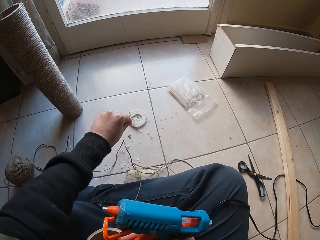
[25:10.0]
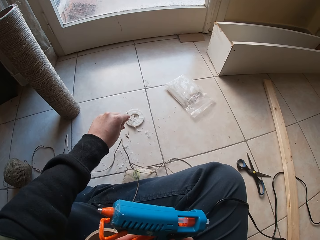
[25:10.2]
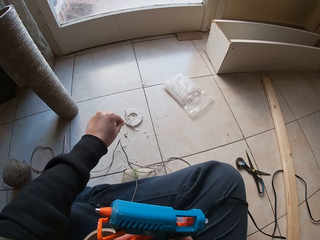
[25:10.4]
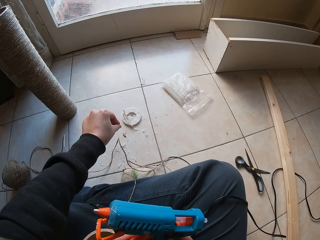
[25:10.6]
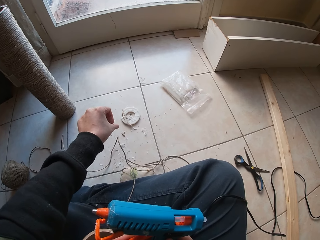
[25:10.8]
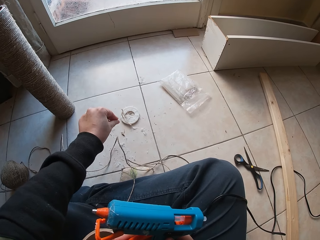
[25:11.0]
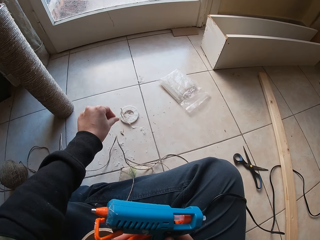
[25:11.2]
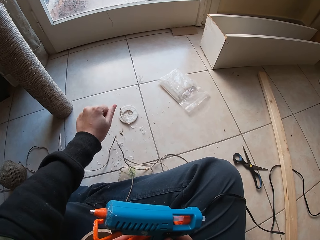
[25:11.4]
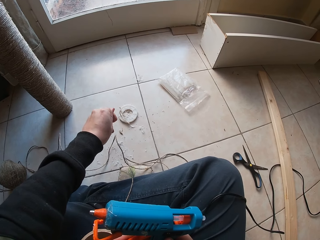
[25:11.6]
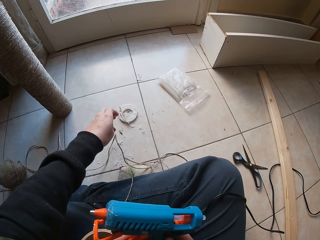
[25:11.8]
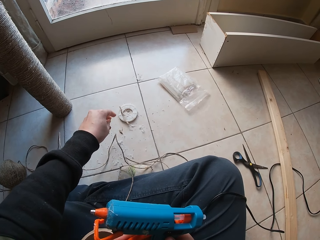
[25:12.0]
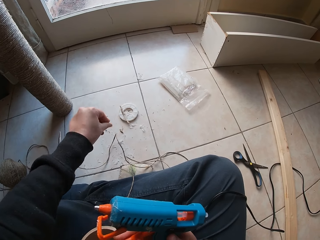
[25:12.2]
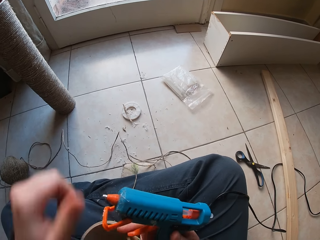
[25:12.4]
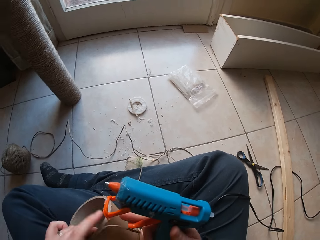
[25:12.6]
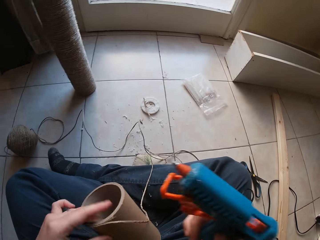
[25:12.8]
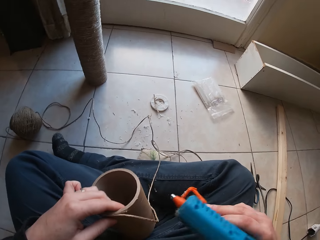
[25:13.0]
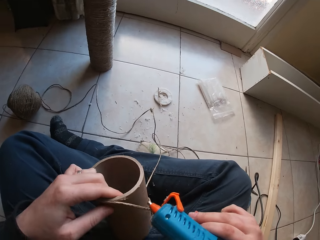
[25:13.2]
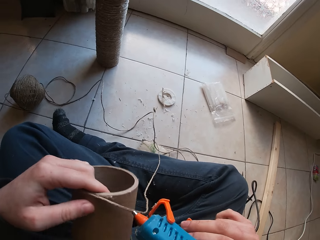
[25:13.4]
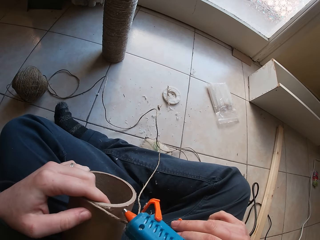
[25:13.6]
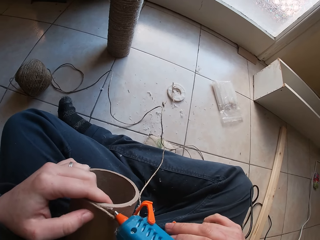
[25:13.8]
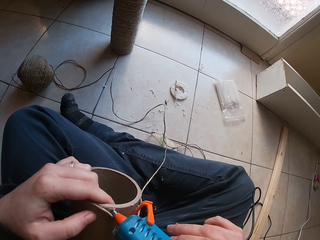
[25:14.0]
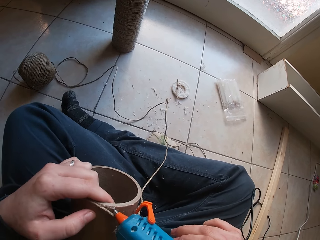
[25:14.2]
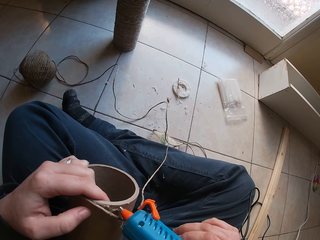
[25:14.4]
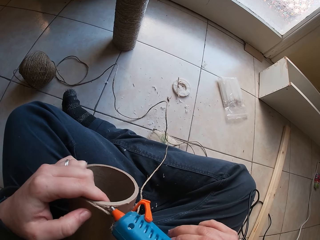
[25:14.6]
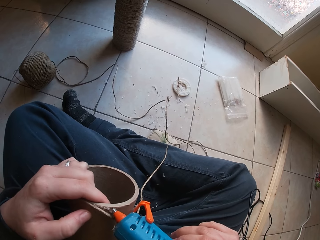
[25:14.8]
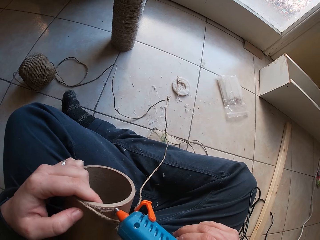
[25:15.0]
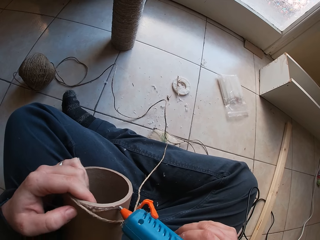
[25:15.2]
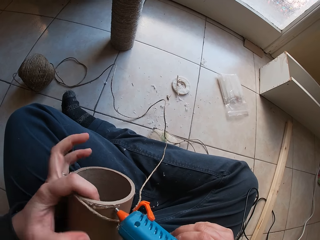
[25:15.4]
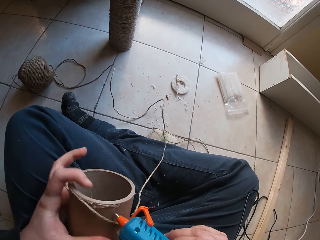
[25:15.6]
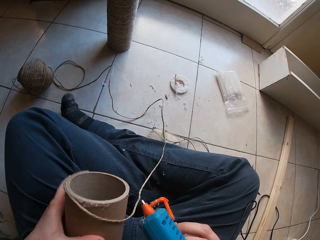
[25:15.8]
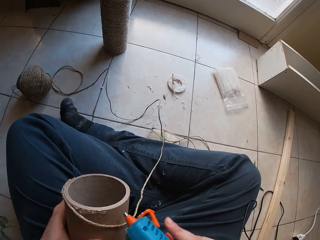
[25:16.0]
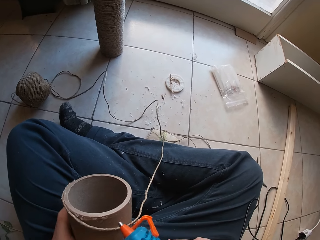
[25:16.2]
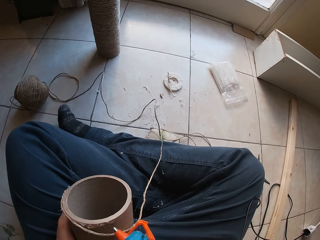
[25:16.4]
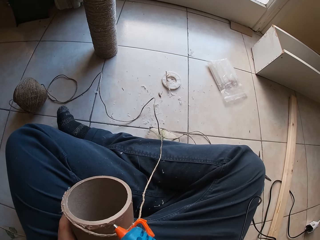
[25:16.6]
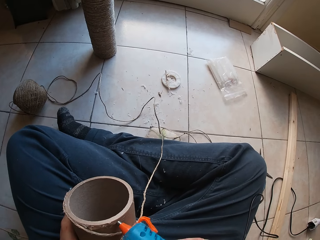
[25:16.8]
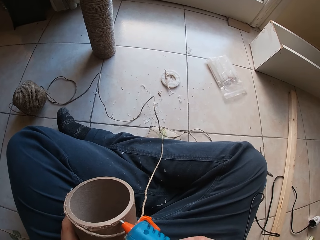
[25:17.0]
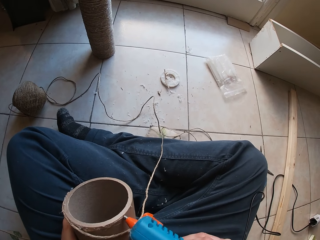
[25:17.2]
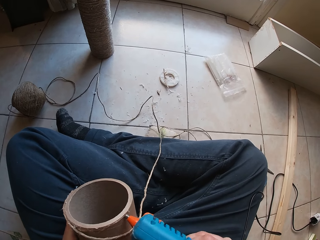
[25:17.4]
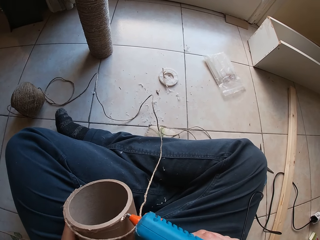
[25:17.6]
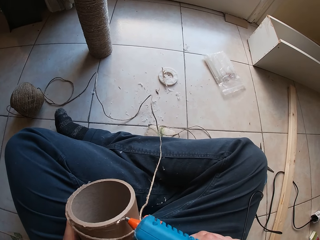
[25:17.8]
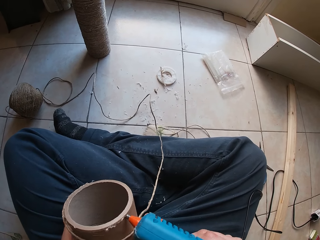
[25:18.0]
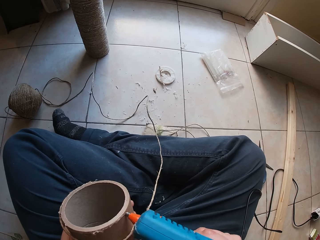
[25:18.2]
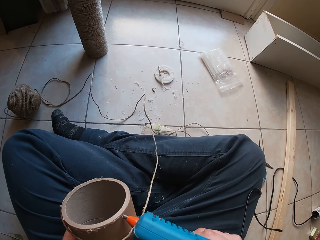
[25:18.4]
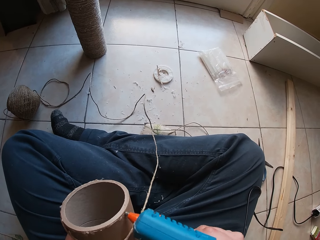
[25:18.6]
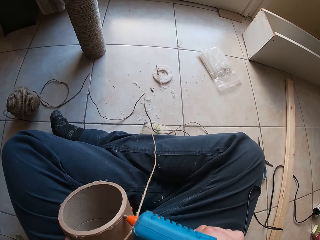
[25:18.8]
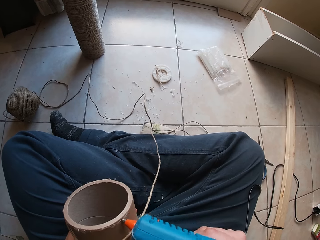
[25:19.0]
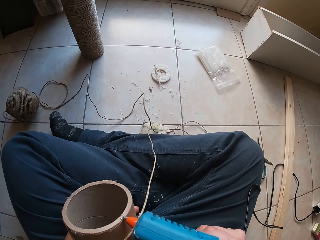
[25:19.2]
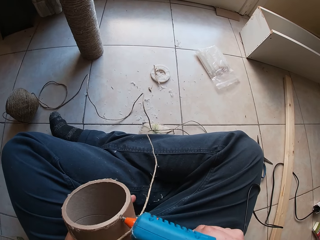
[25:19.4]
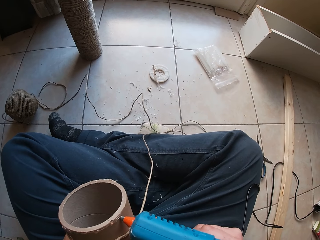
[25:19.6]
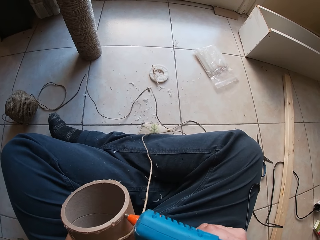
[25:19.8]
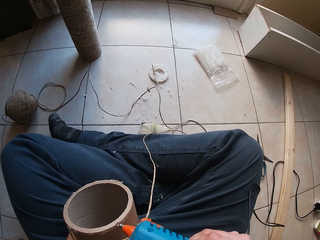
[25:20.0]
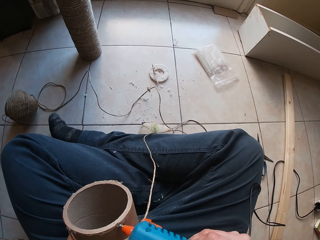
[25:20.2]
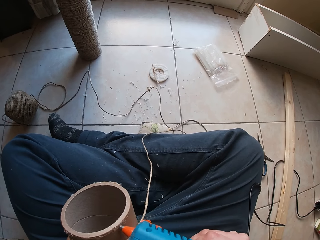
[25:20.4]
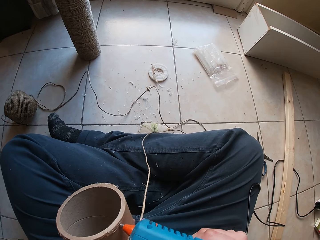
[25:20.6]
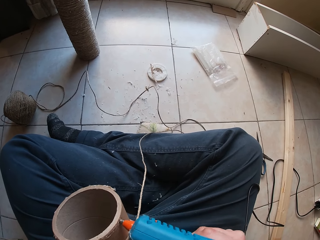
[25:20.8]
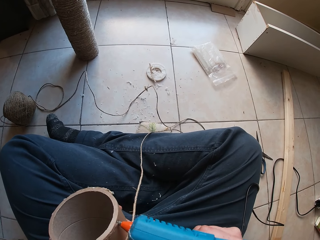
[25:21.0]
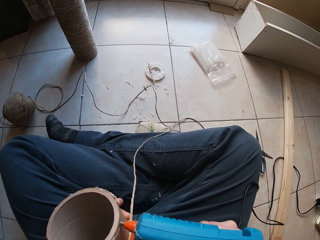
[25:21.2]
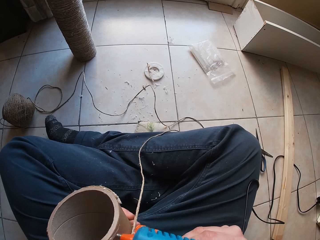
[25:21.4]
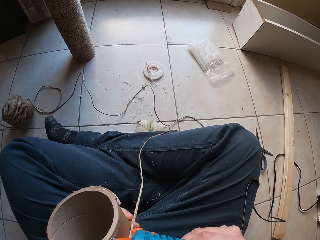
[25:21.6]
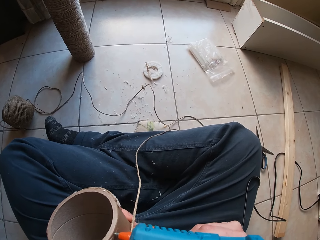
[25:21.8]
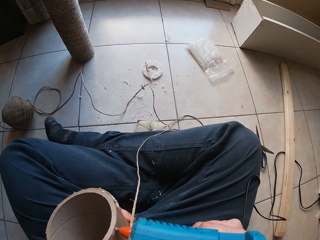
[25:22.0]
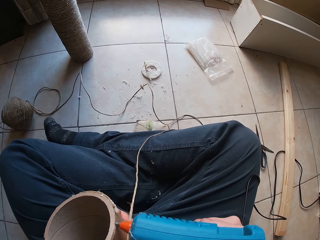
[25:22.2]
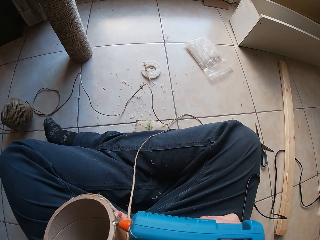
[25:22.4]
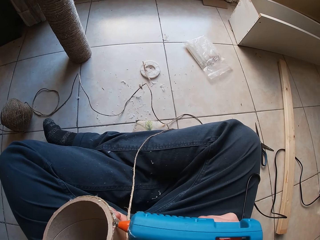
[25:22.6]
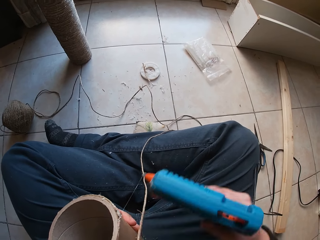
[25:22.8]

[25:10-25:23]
The camera wearer holds the cardboard tube or pulley with her left hand. She puts the glue on the cardboard tube in her left hand with the glue gun in her right hand. She tilts the pulley with her hand. She applies glue to the pulley.

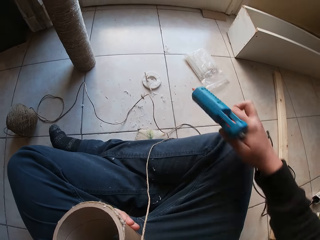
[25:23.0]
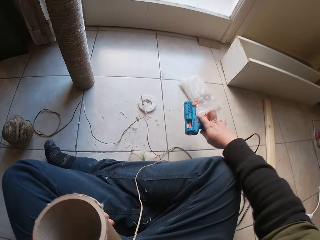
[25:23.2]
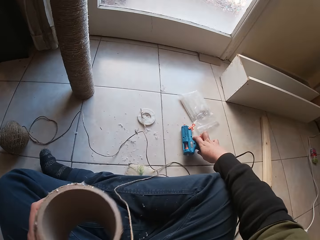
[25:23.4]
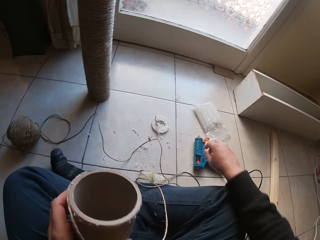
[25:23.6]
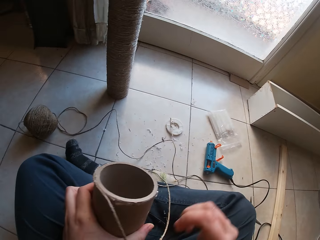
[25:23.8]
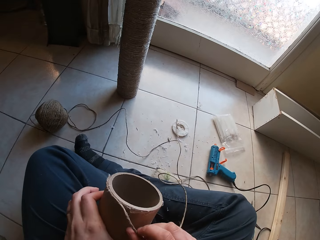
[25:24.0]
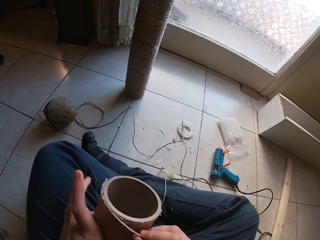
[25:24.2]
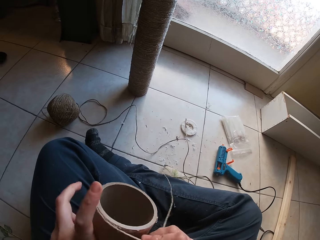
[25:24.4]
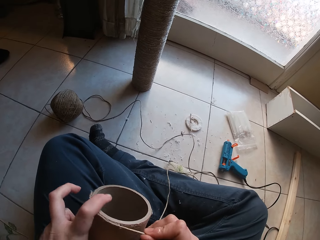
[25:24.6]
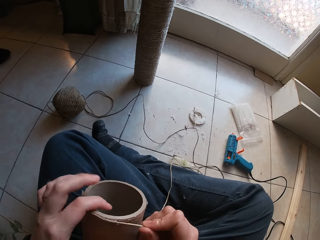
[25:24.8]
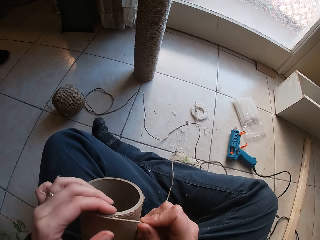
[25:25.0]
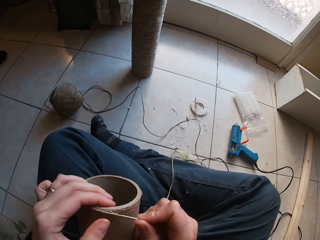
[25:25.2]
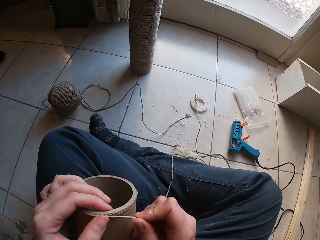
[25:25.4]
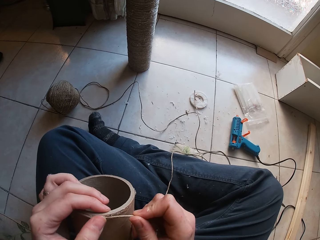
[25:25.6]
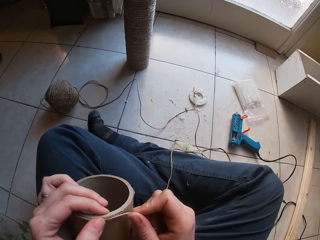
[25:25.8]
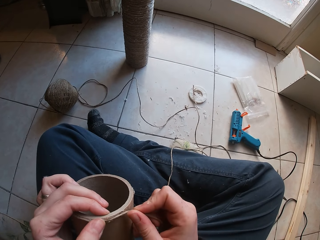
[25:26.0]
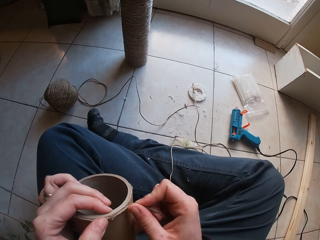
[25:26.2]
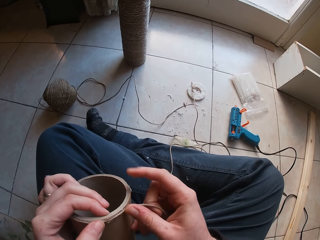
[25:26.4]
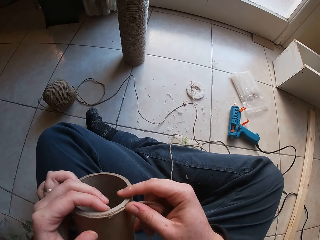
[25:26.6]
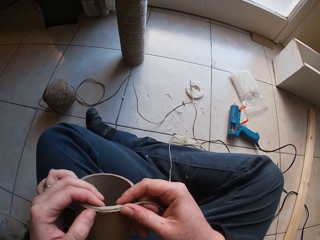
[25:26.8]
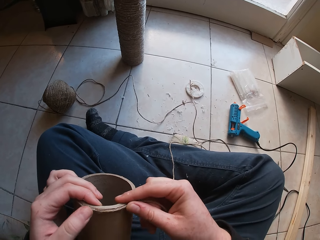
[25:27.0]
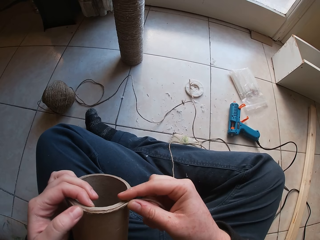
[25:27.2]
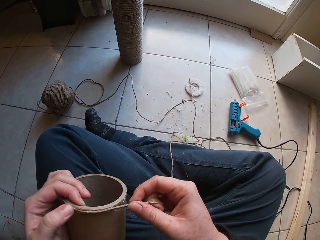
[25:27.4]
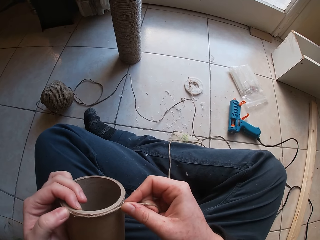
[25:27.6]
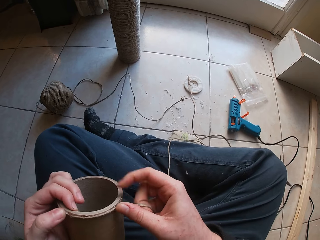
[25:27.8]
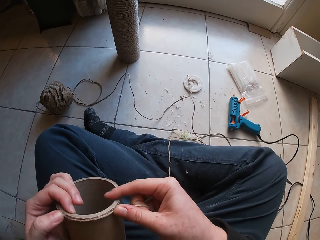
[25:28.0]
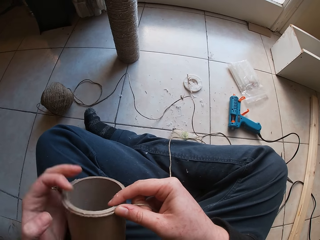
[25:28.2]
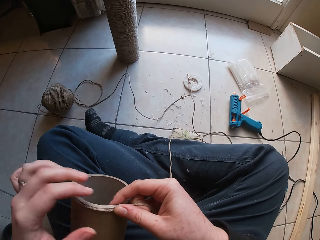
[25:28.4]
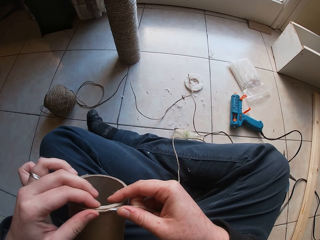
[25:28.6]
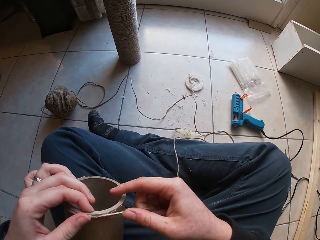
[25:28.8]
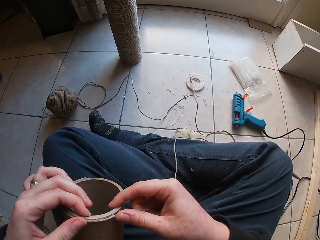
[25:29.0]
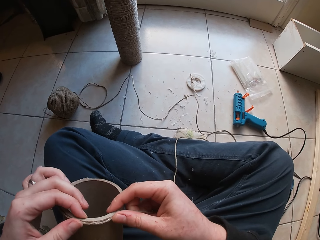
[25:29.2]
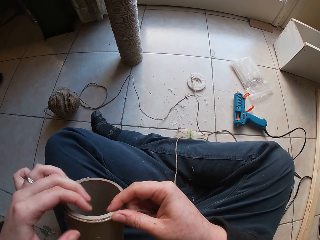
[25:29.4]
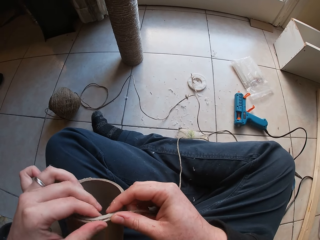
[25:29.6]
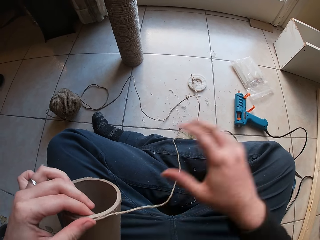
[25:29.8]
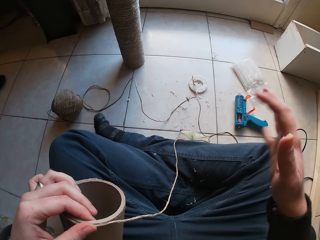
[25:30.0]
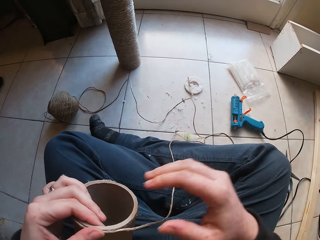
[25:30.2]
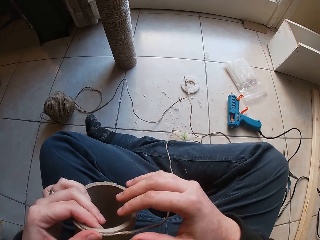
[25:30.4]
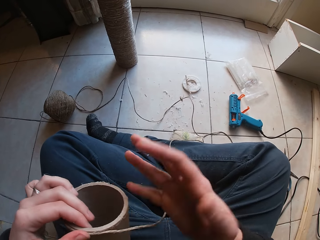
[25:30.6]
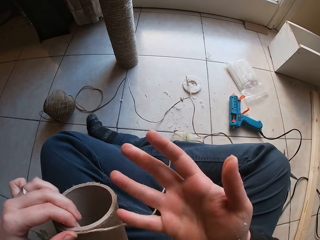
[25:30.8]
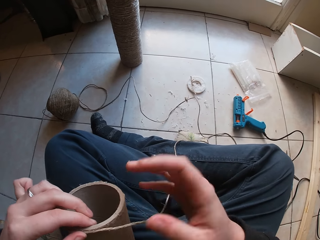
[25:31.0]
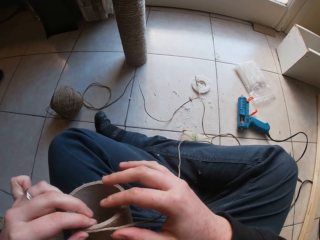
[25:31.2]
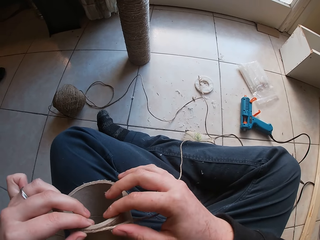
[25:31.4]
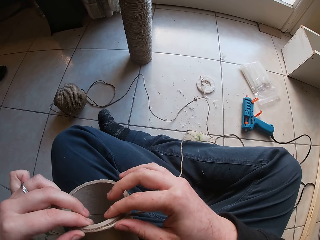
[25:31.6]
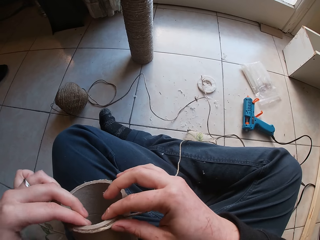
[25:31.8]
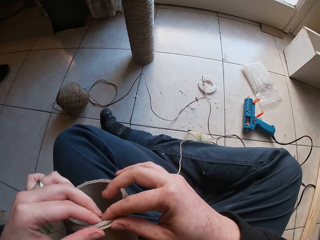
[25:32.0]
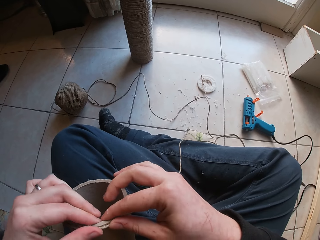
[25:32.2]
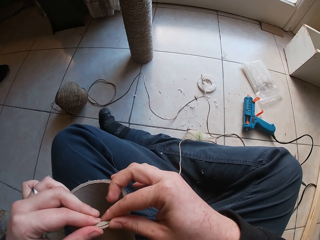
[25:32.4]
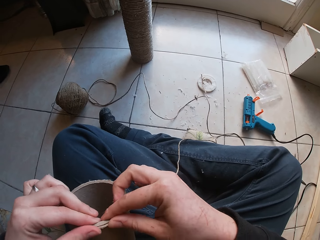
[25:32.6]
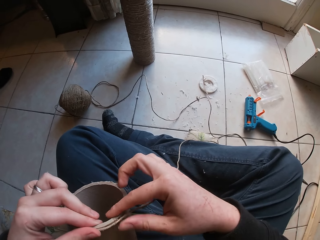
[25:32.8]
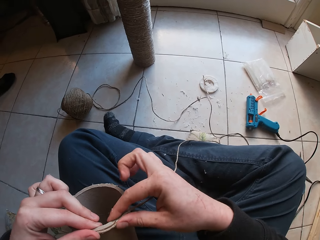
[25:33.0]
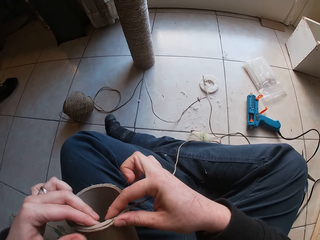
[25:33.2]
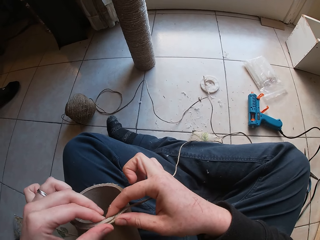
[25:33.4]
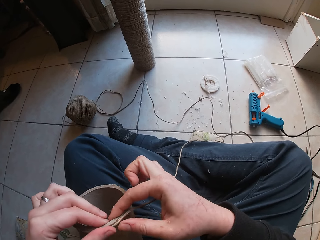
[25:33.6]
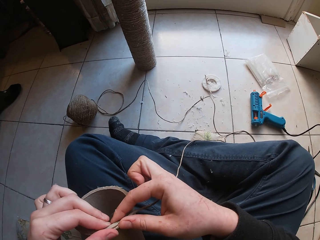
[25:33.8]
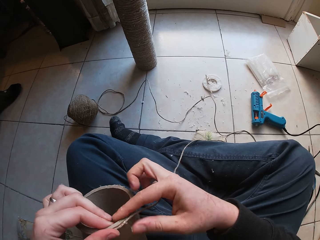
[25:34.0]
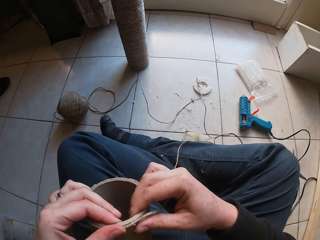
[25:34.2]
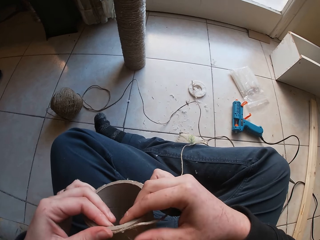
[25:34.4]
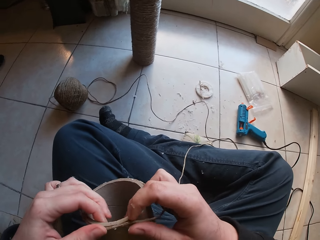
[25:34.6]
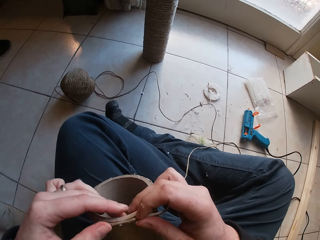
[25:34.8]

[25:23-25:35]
The camera wearer drops the glue gun on the floor with her right hand. She wraps the yarn or thread around the cardboard tube or pulley in her left hand with her right hand. She does a hand movement. She places the thread on the pulley.
